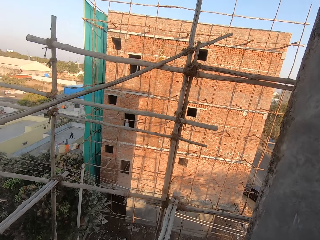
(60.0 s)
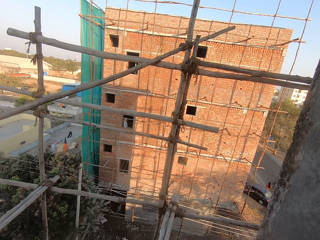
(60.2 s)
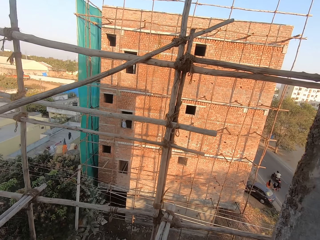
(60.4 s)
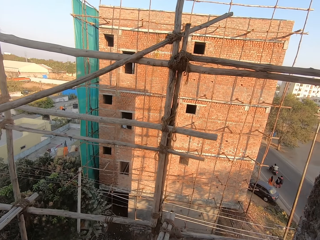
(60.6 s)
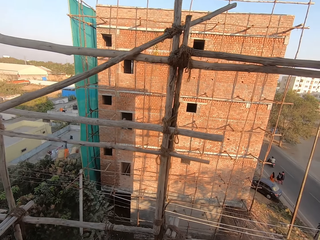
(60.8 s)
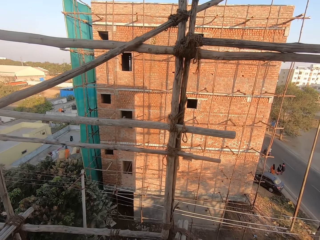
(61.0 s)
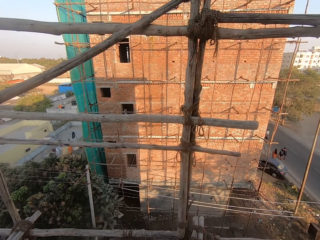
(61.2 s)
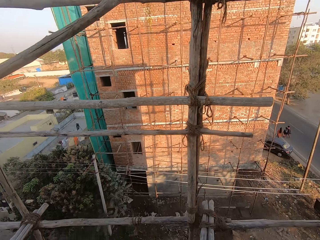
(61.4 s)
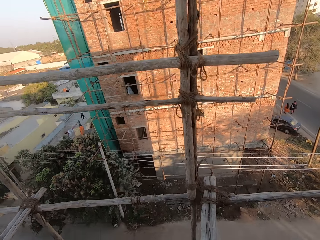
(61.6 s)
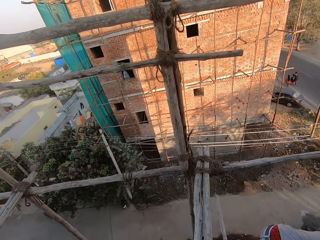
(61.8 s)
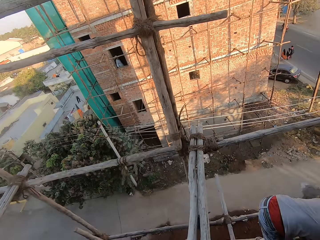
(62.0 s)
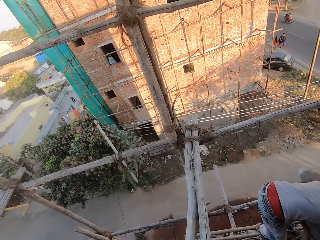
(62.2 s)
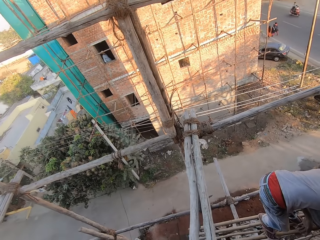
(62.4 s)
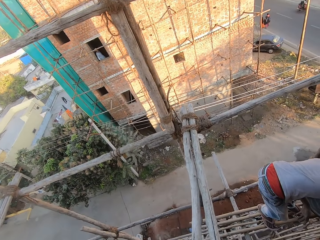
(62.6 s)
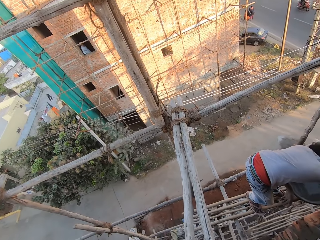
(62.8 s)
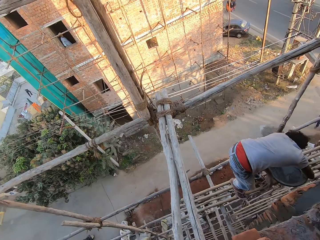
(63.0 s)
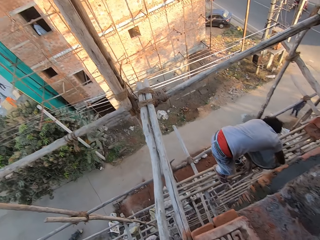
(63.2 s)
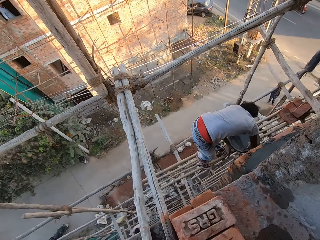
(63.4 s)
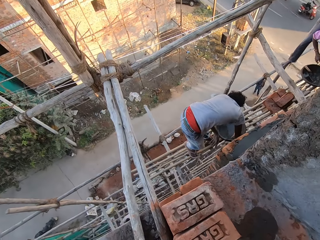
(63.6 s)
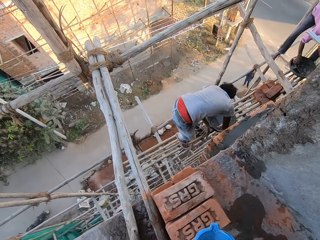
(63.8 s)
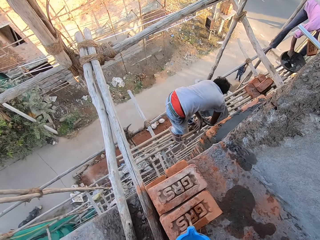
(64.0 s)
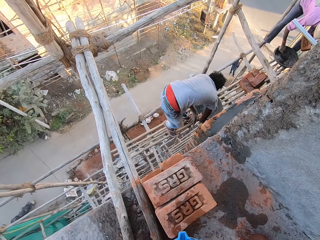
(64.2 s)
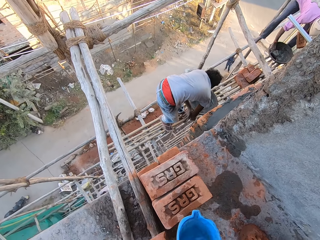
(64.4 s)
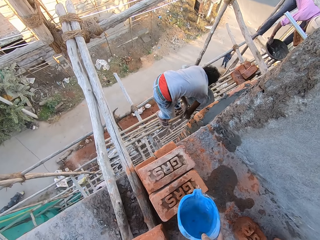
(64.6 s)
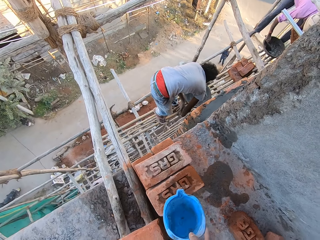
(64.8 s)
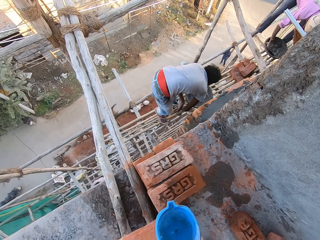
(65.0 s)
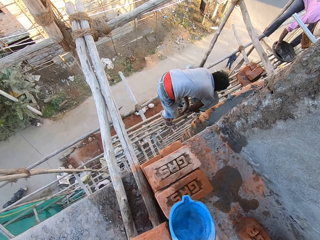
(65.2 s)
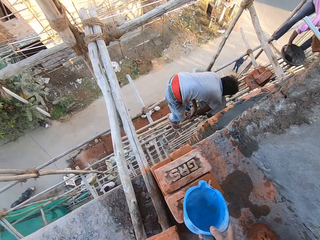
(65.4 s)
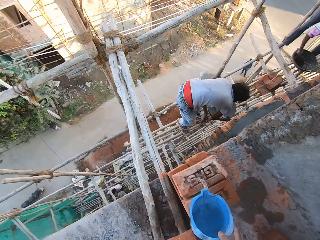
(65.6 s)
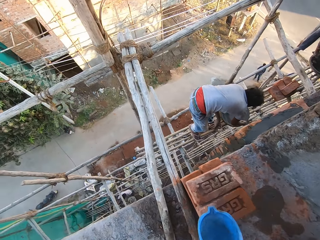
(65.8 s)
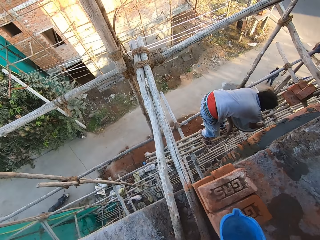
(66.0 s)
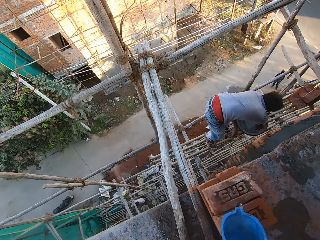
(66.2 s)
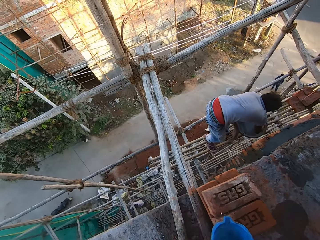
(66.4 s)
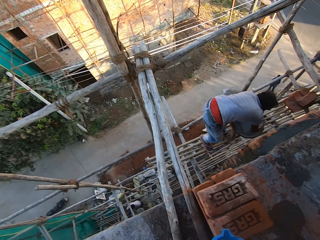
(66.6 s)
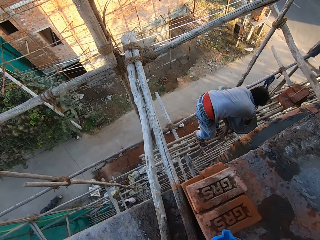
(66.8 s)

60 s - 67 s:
The man mixes the concrete in the head pan with the trowel in his right hand. Another man mixes some concrete in the head pan with a trowel in his right hand. The camera wearer pours water on the stack of bricks on the ground from the cup in his right hand. He looks at a person.

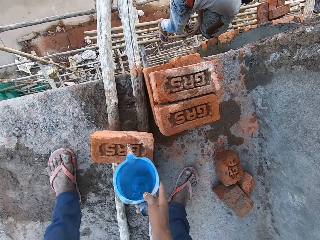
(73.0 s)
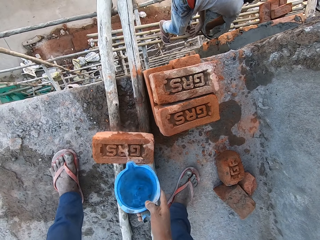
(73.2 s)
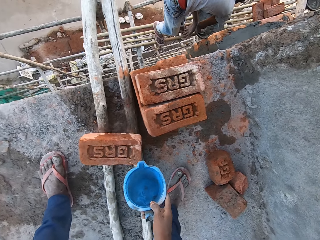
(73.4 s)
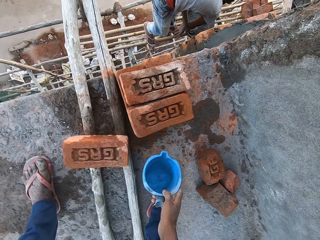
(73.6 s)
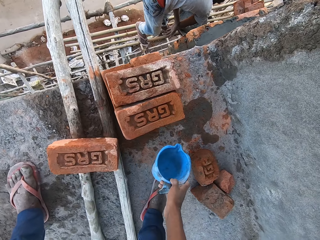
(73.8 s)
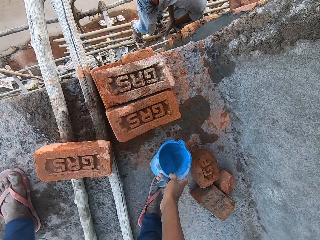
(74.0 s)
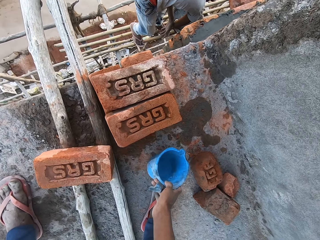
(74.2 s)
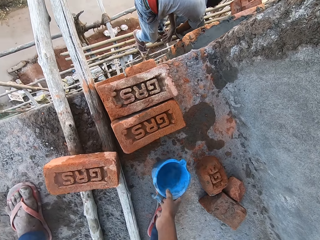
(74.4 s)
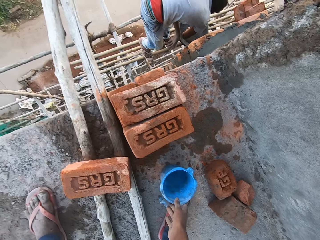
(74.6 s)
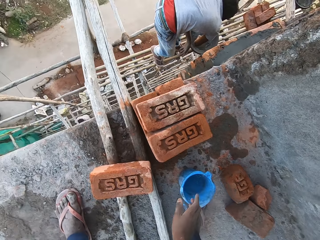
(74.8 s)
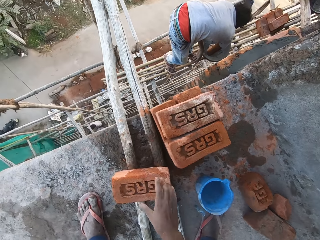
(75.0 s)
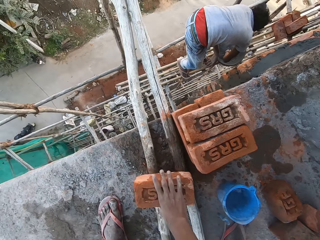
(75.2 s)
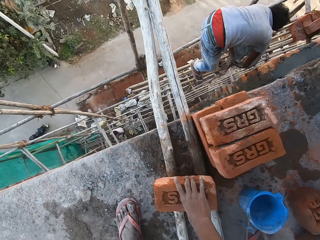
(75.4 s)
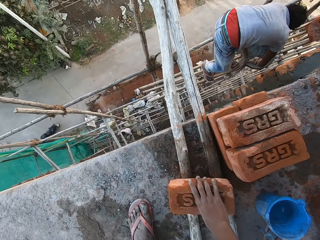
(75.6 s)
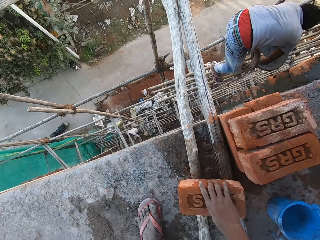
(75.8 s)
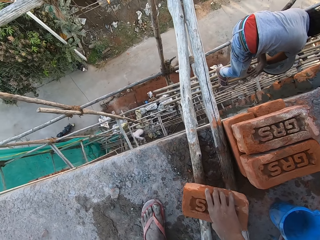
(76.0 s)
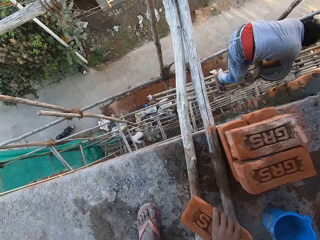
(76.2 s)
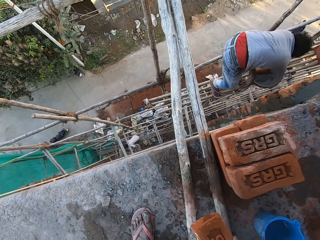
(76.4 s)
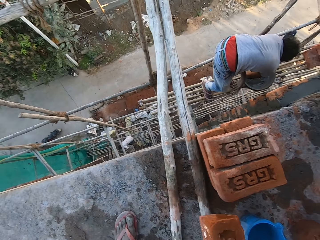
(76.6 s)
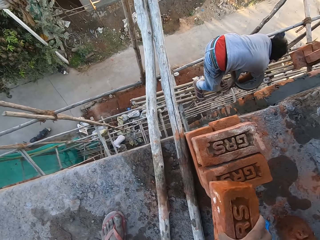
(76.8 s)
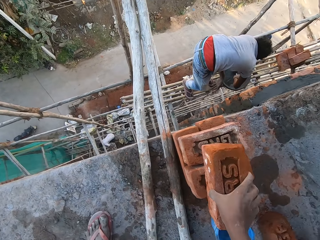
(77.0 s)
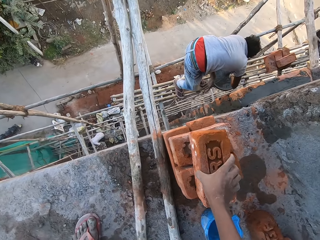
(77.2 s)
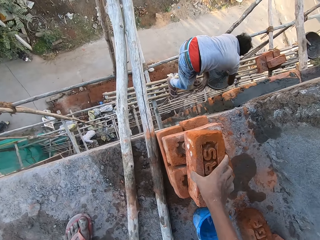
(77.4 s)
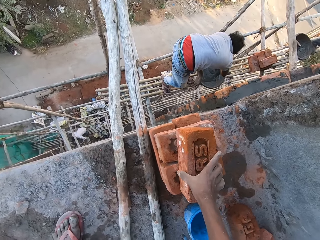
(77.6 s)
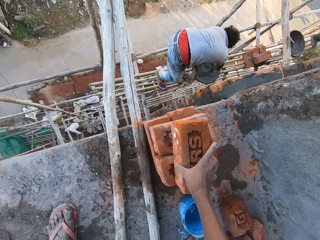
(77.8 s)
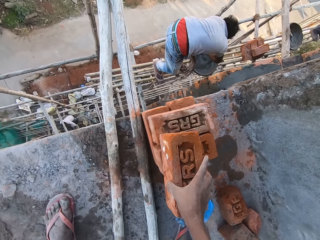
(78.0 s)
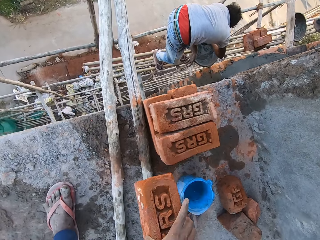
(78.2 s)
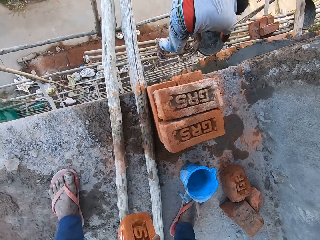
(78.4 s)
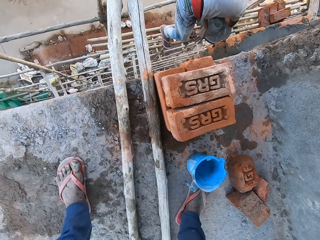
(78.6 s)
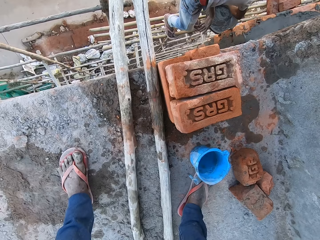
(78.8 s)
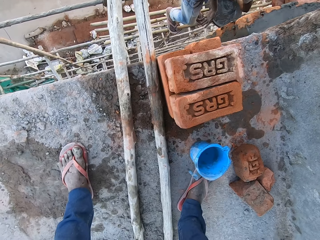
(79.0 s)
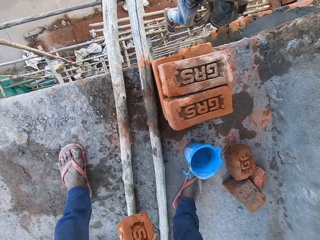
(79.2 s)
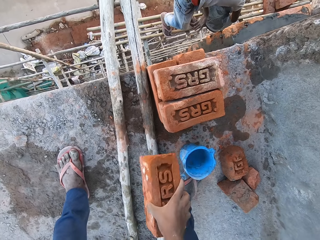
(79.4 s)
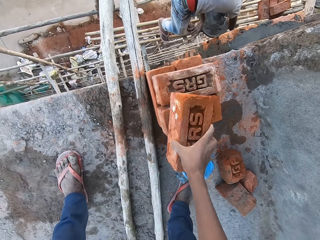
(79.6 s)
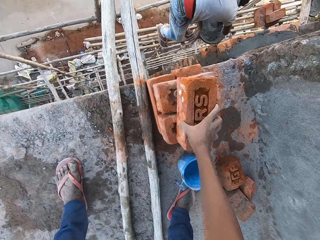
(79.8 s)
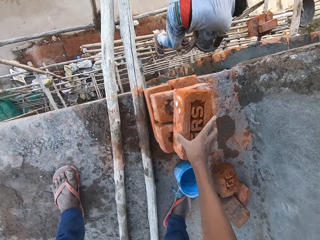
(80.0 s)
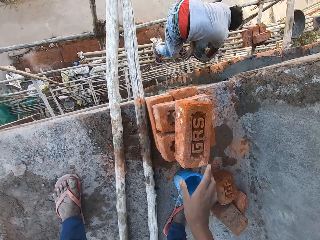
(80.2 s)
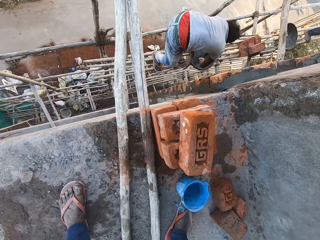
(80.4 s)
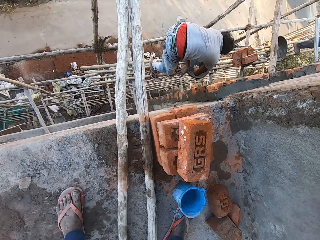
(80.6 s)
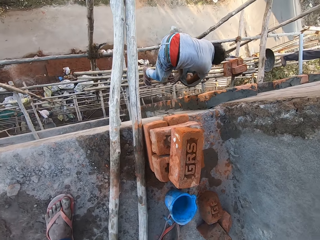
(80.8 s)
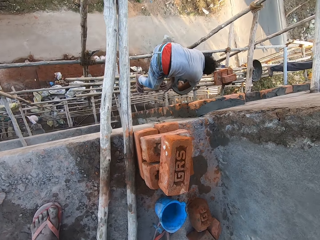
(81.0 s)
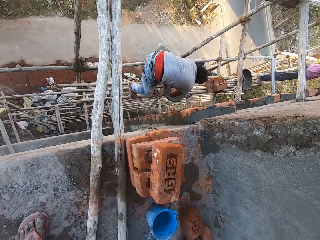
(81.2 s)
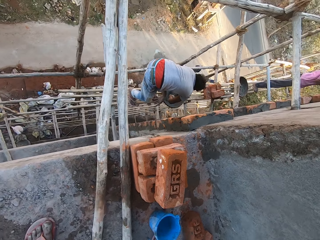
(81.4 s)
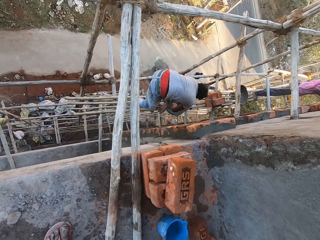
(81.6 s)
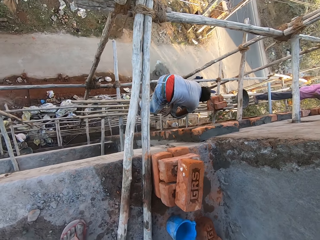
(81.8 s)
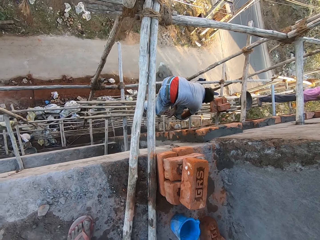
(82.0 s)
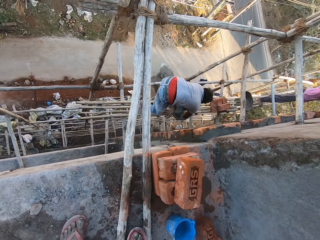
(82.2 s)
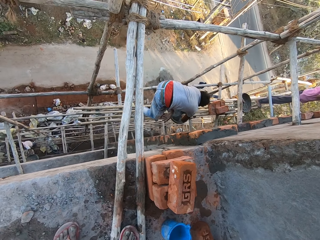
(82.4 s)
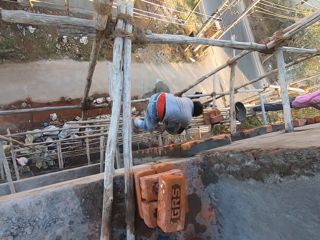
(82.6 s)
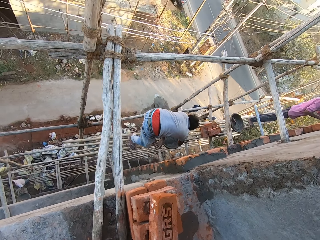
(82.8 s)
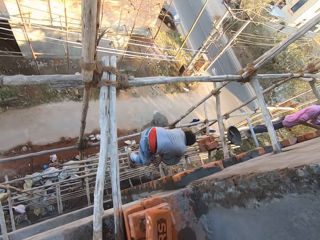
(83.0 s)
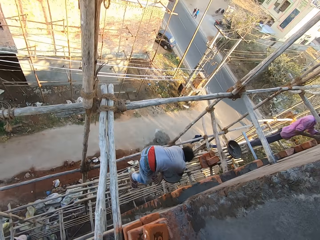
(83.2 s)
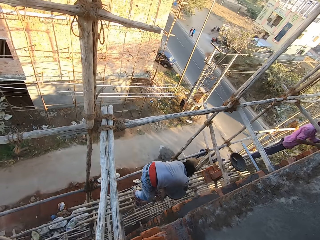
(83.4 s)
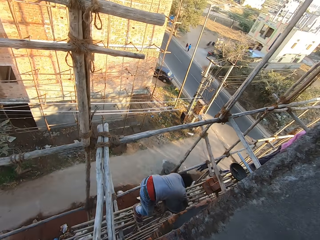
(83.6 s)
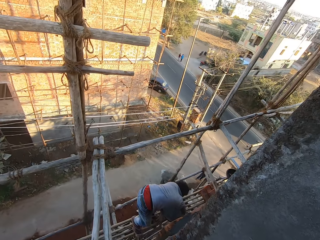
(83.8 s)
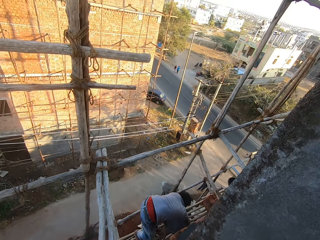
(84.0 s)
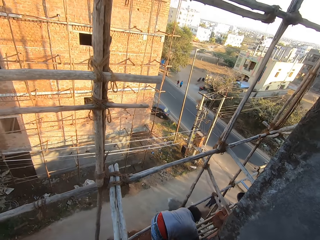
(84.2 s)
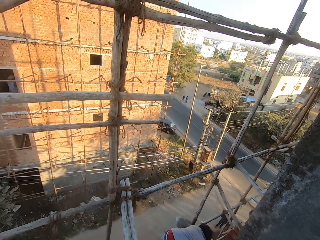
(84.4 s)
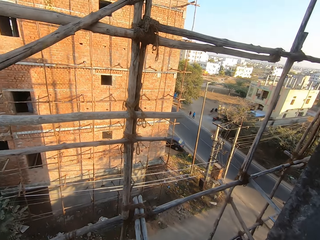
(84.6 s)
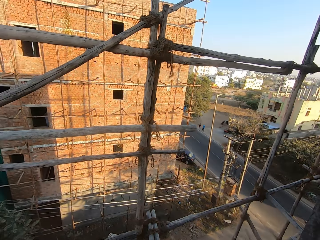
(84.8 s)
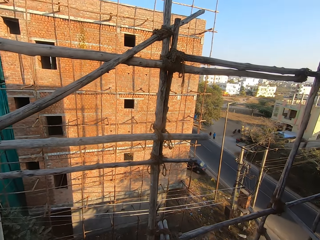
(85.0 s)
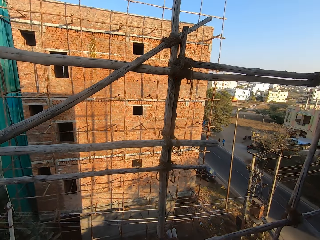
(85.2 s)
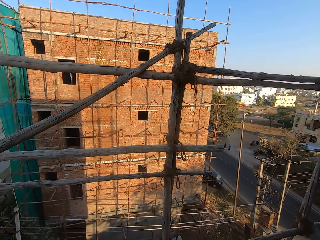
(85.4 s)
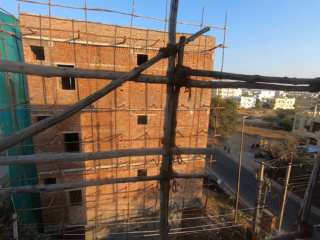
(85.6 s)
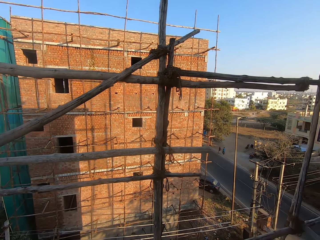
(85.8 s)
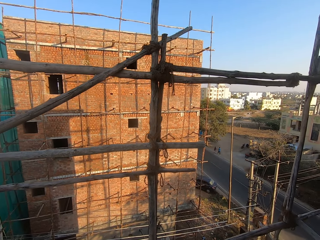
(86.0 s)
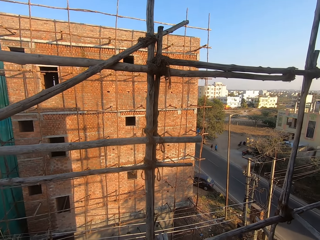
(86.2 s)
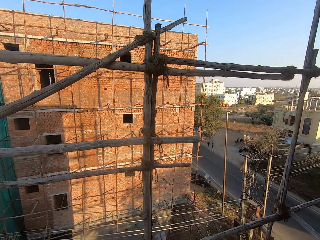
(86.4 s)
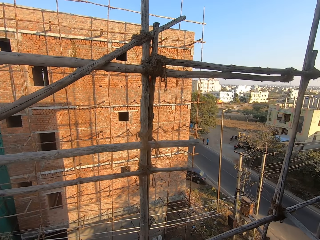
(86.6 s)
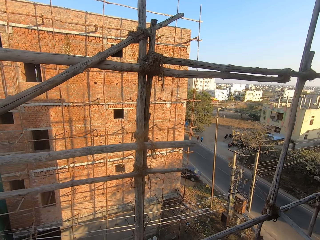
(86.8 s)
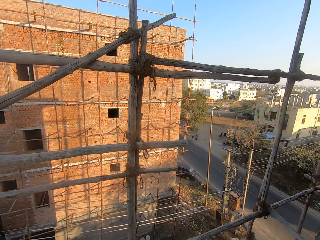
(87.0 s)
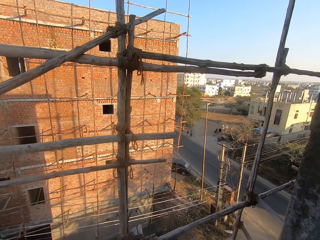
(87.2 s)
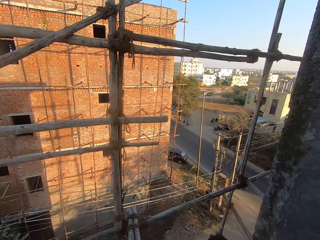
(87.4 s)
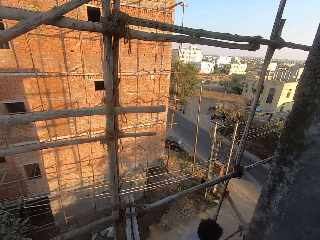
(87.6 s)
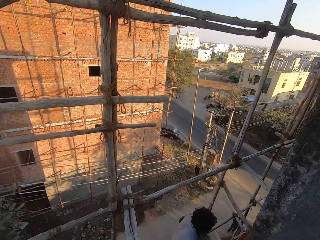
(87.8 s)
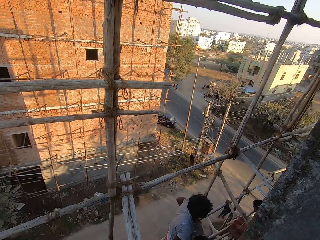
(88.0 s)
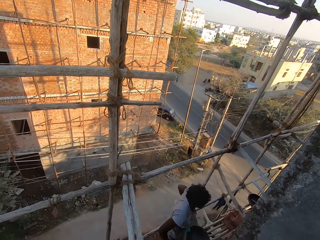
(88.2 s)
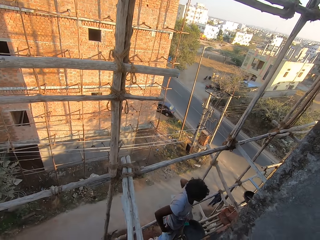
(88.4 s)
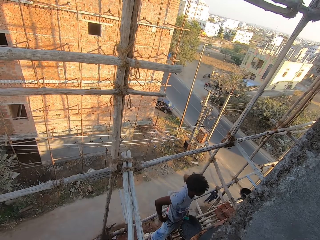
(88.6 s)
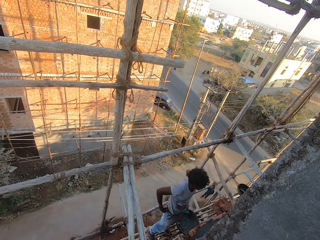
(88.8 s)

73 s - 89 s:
The camera wearer drops the cup of water on the ground with his right hand. He picks the bricks from the wooden scaffolding with his right hand. He places the brick on the stack of bricks with his right hand. He picks the brick from the stack of bricks with his right hand. He places the brick on the stack of bricks with his right hand. He looks down at the ground. He looks at the building.
